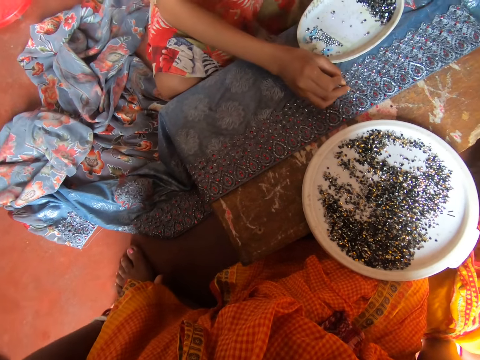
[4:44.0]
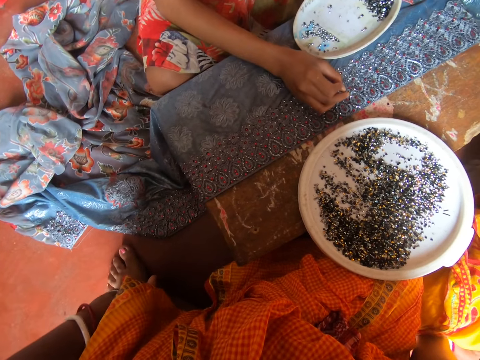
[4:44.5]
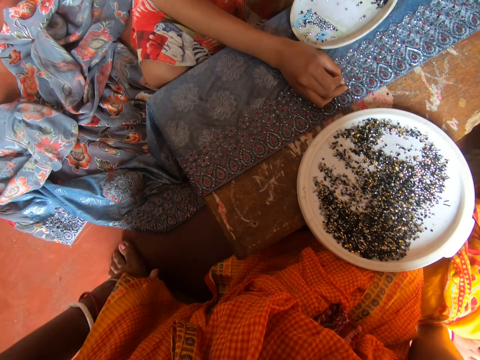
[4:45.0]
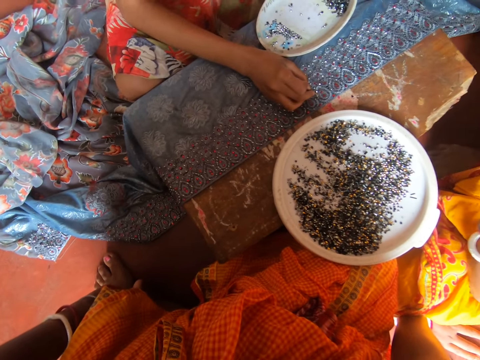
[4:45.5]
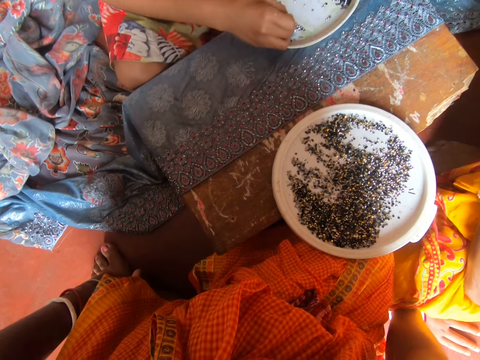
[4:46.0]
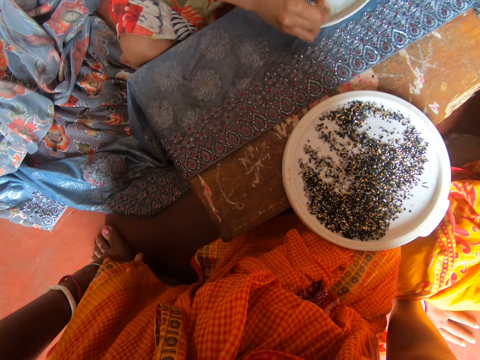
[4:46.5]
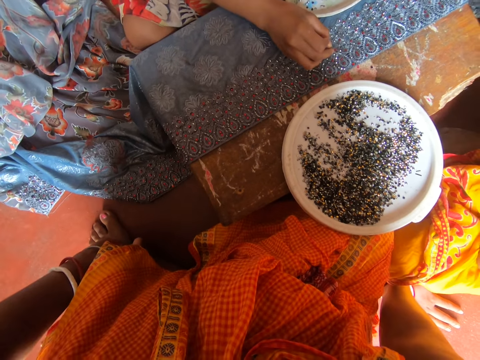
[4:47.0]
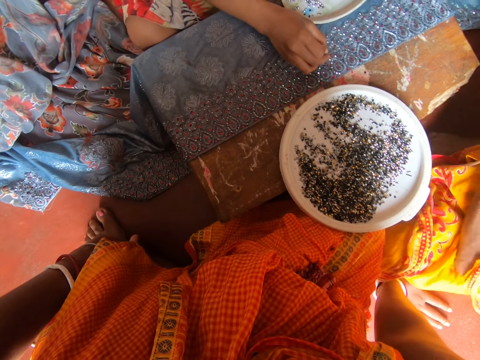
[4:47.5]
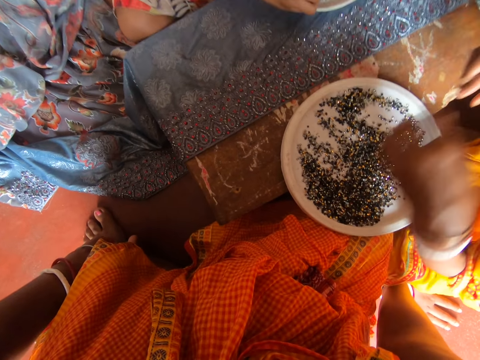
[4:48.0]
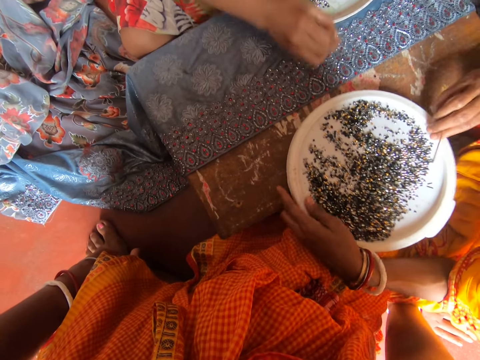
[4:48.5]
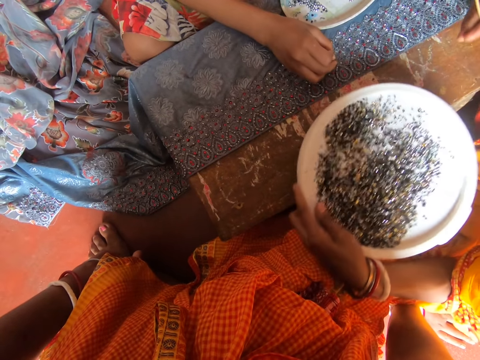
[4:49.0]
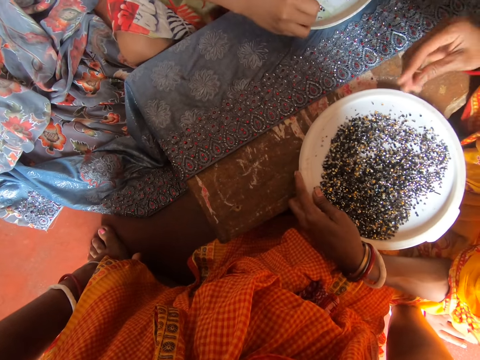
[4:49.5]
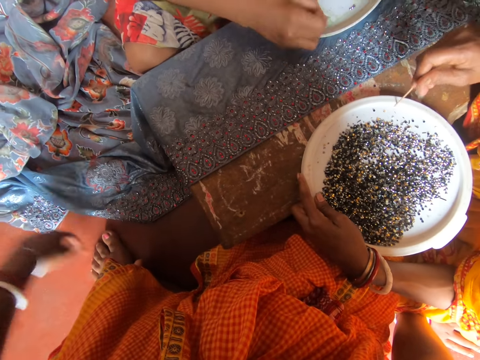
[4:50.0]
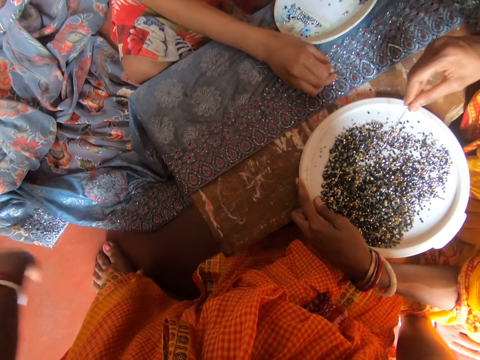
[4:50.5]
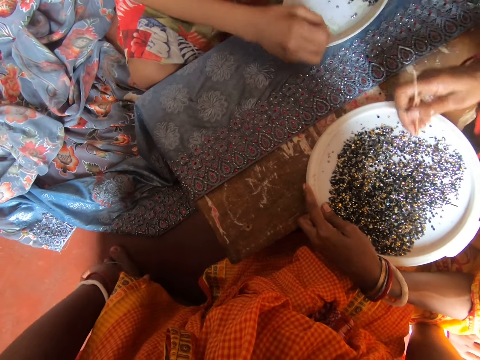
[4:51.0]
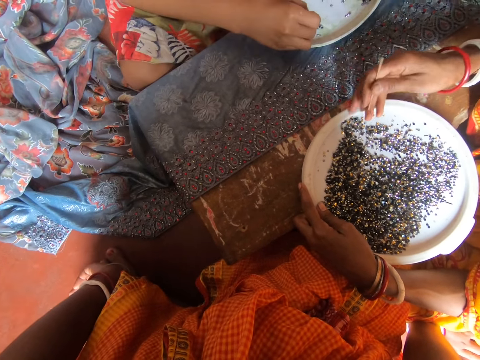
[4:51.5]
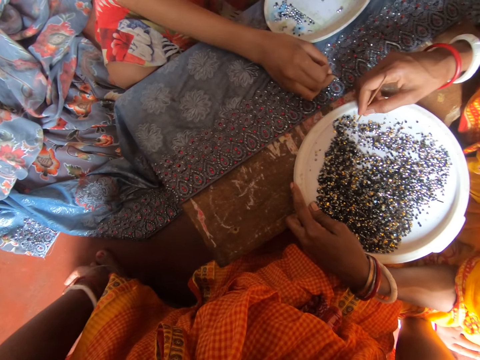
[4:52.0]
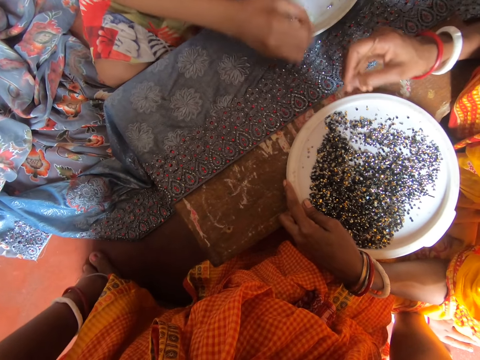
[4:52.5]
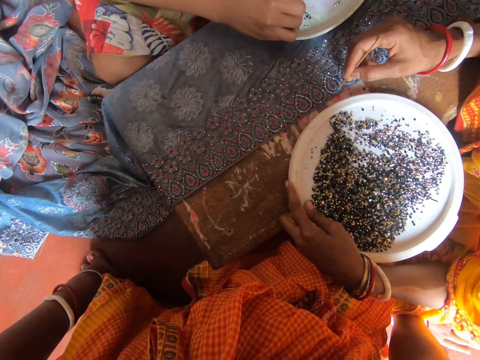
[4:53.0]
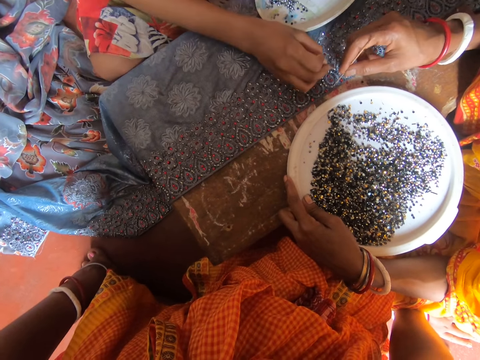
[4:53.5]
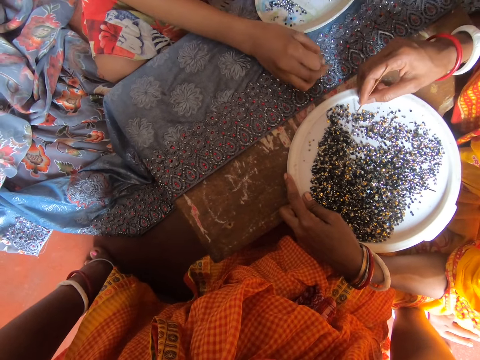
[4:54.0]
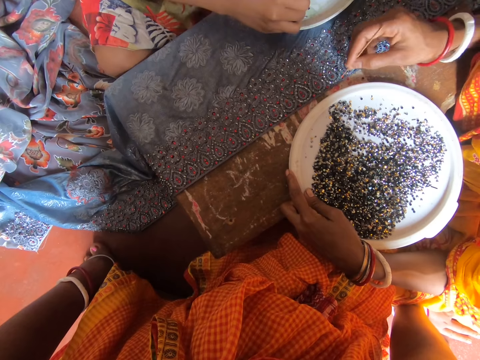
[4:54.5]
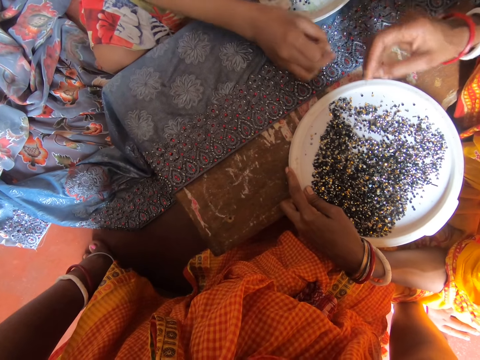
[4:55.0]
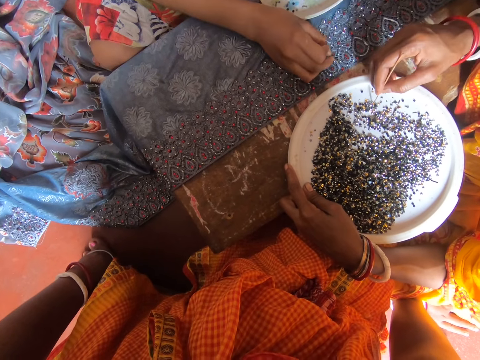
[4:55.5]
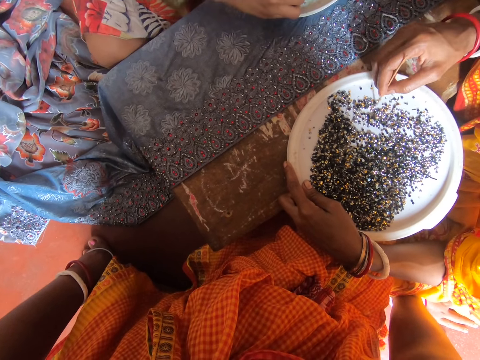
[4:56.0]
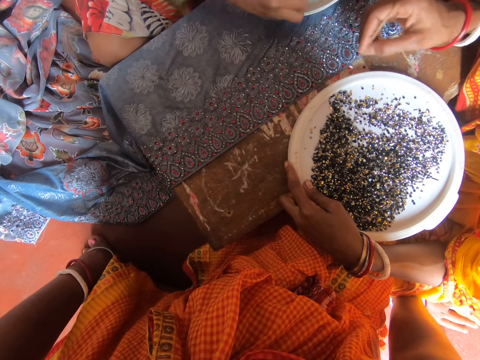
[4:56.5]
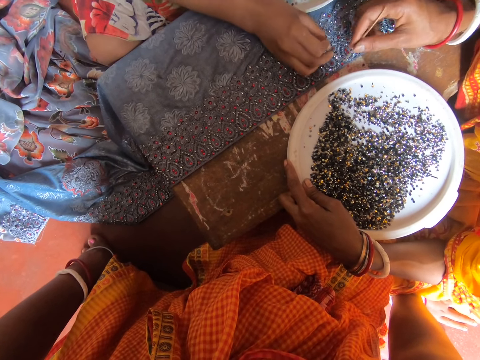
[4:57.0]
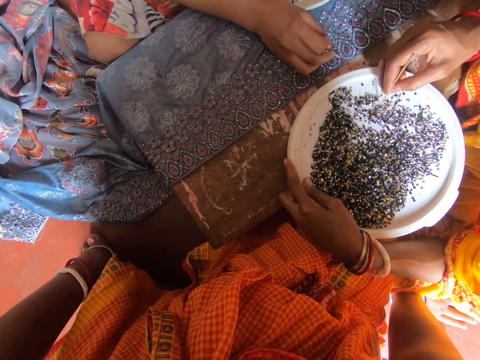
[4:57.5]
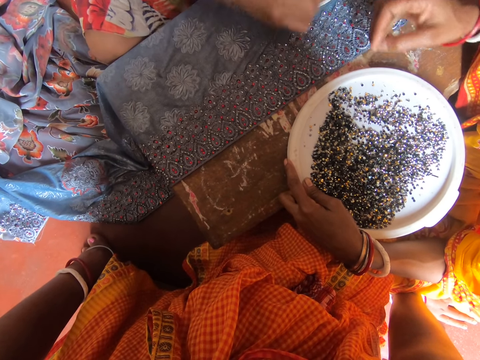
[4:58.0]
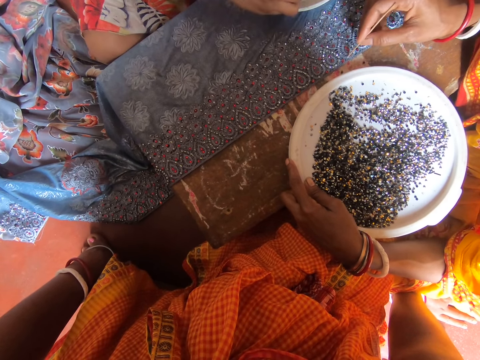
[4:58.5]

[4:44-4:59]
A woman picks beads with a needle. The woman pins the bead on the saris. The camera wearer shakes bins on the tray with the left hand. They move the bins on the tray with the left hand. They attach the bins on the fabric with a pin. The woman removes a bin from the fabric with a pin.

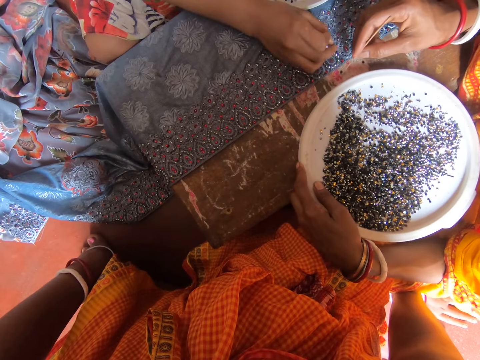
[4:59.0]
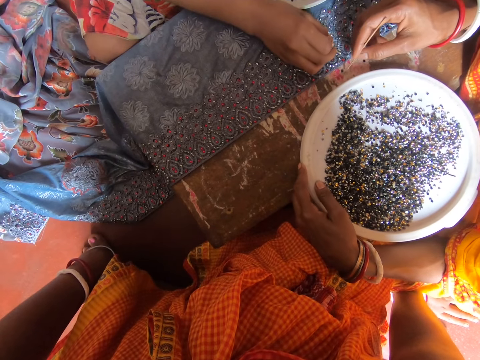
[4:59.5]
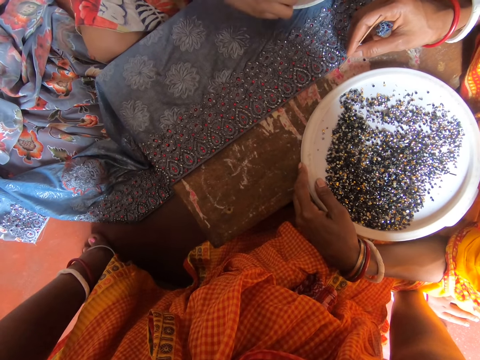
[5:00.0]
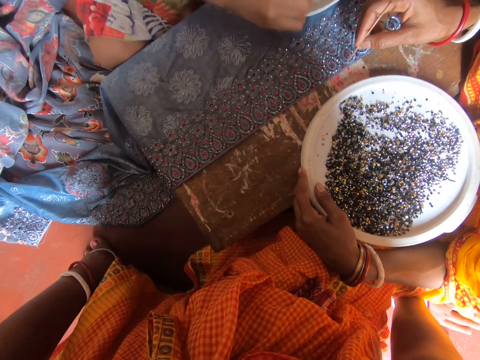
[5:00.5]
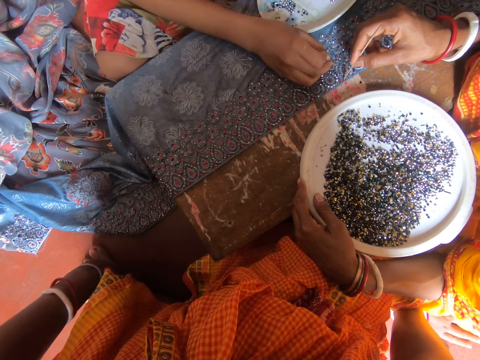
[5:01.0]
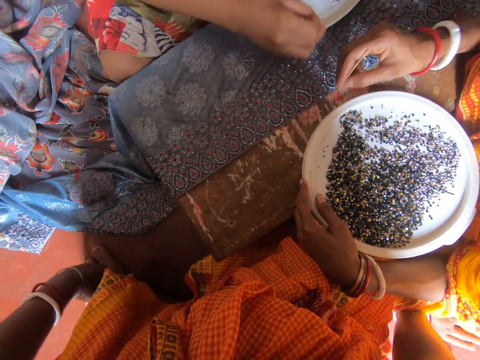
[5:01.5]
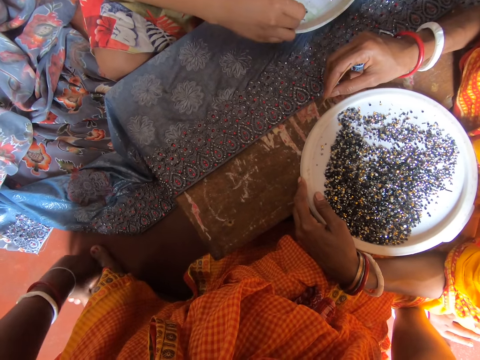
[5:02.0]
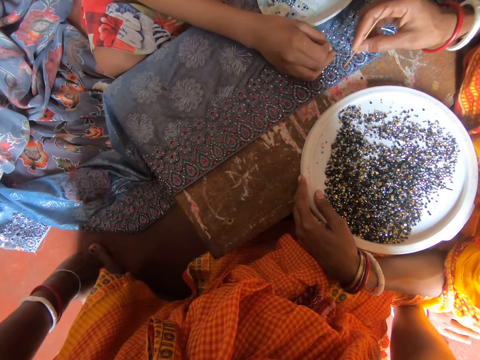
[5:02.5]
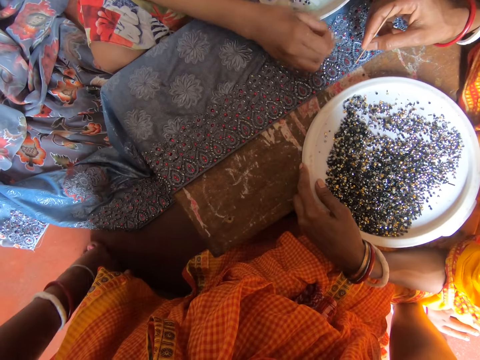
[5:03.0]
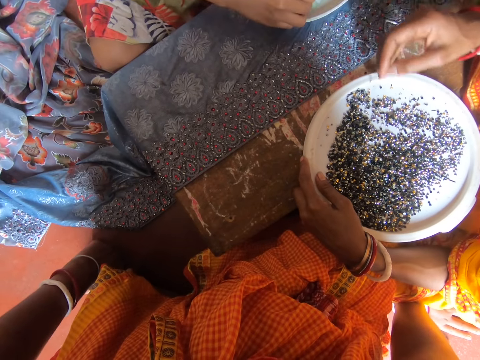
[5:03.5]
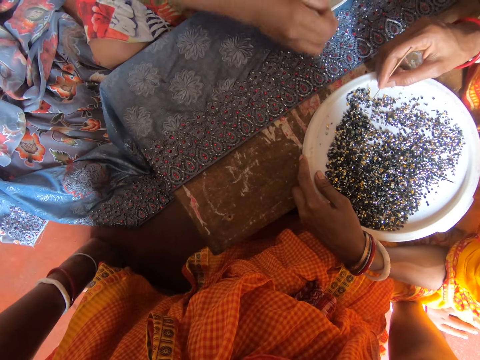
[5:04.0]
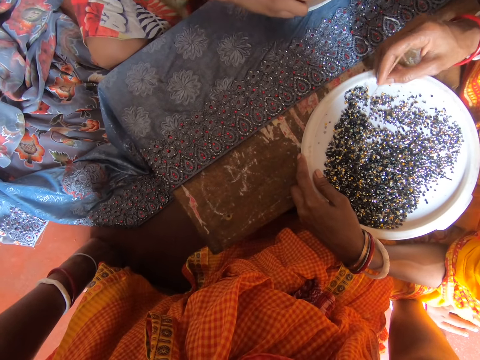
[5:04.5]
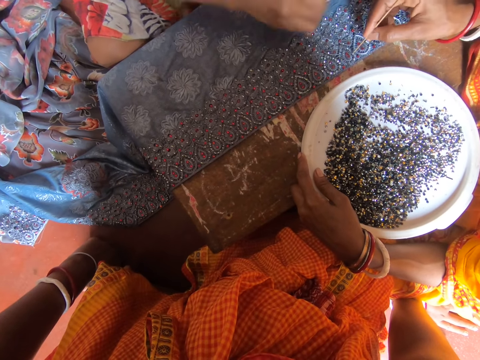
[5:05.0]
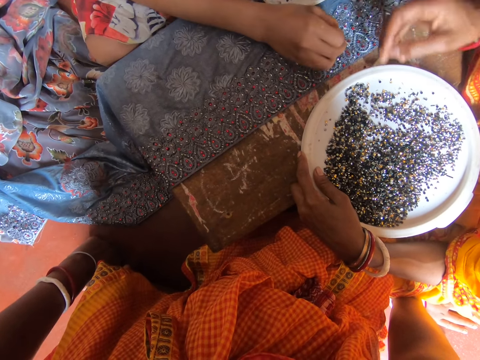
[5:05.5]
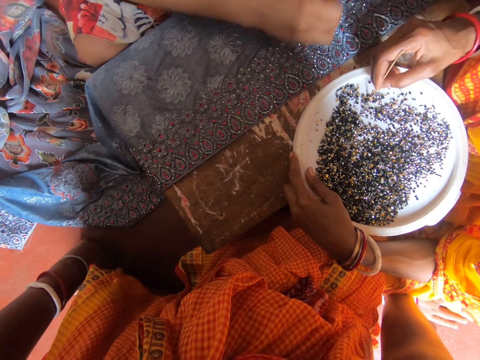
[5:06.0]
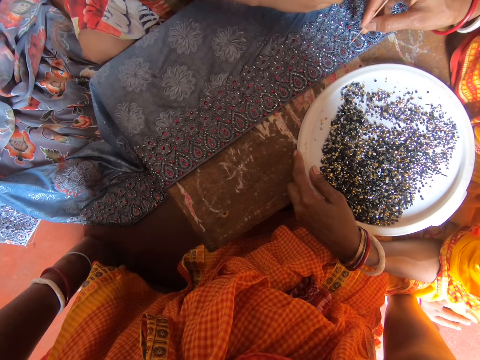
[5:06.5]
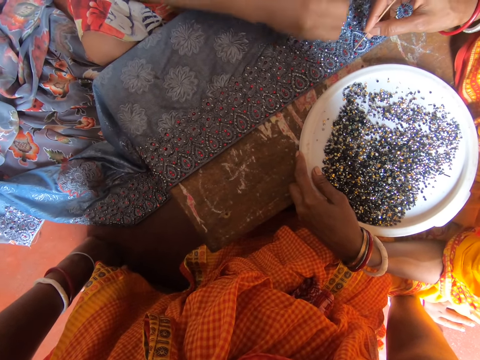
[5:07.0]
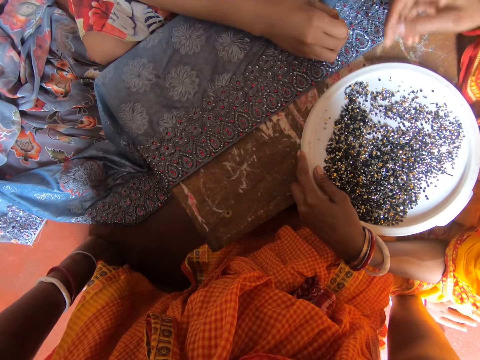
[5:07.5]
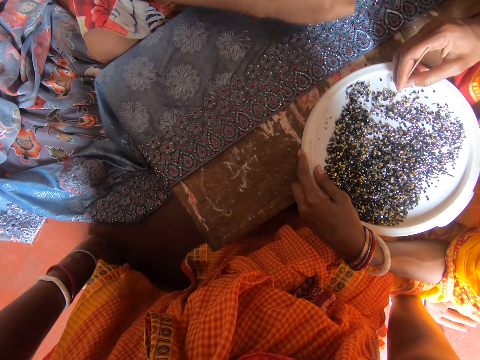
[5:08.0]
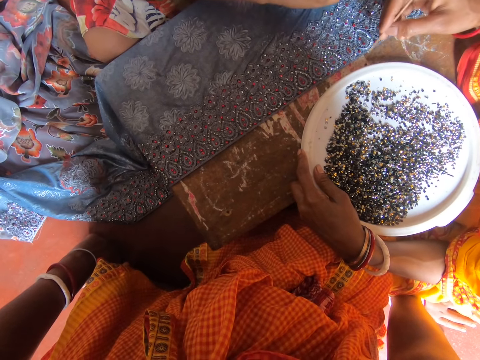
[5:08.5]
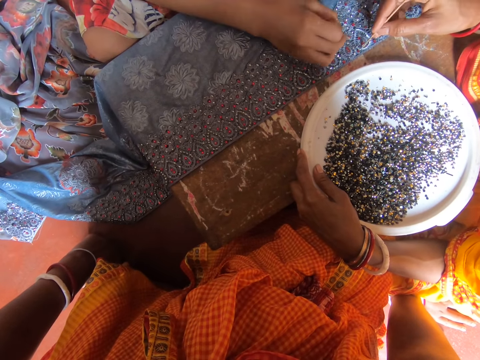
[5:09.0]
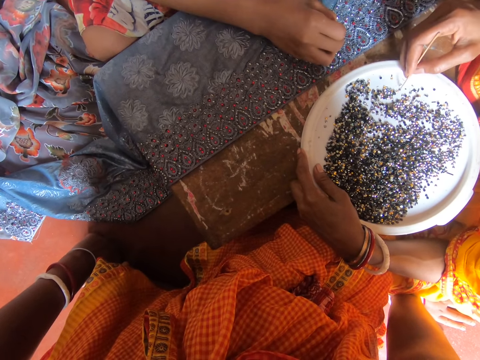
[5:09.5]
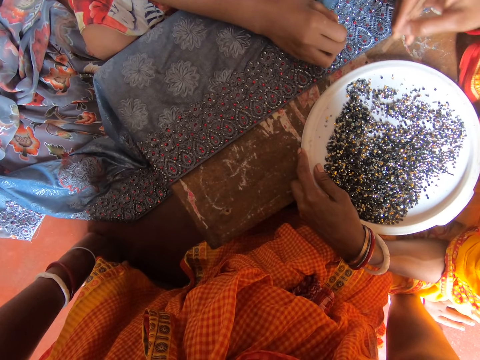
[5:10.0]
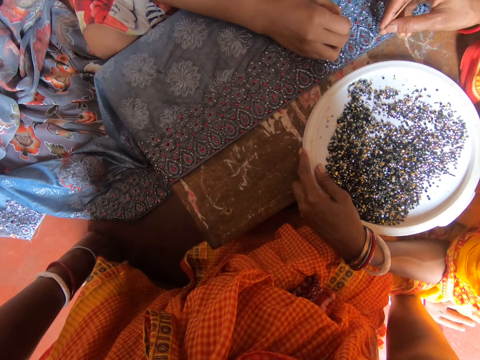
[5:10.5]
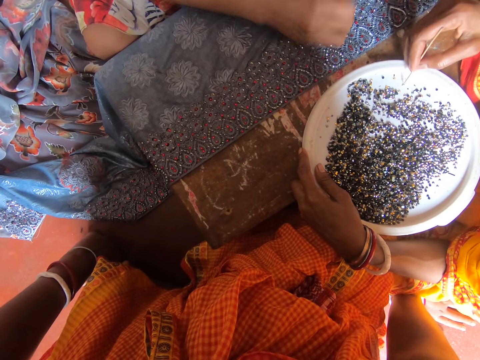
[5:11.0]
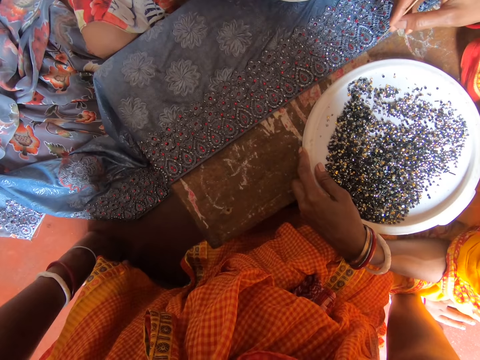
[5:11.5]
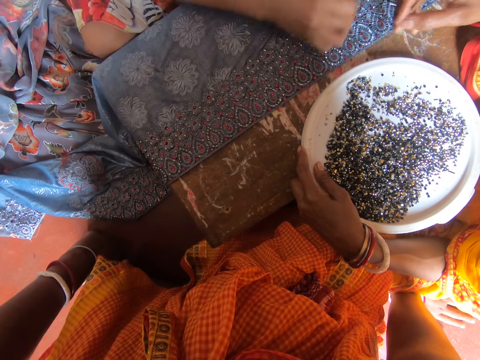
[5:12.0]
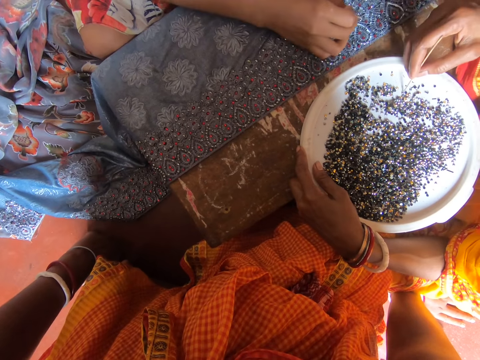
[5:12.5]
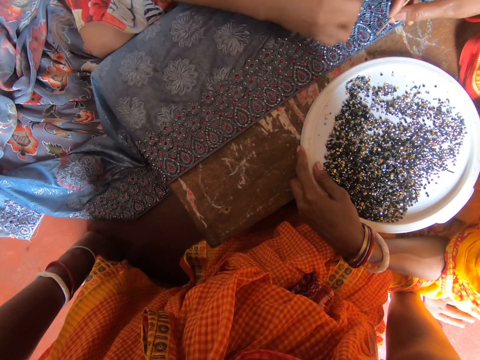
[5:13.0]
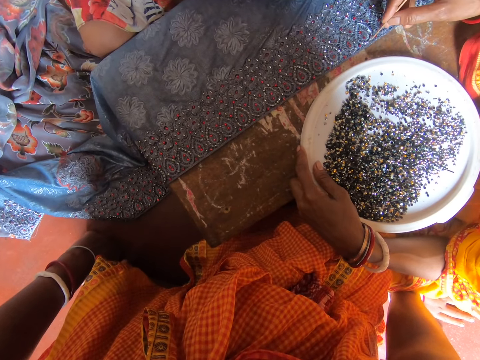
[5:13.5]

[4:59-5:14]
The camera wearer drops a bin on the table. They pick the bin on the table with a pin. A woman removes a bin from the fabric with the pin. The camera wearer attaches bins on the fabric with the pin.
